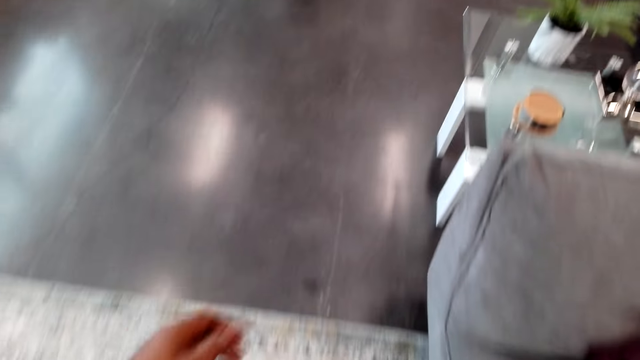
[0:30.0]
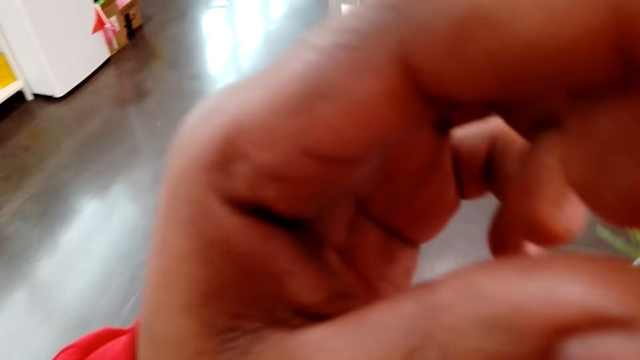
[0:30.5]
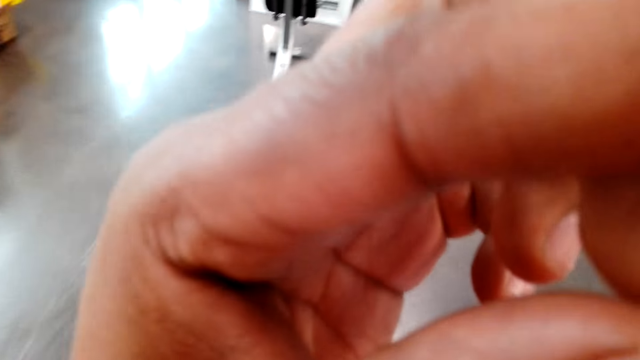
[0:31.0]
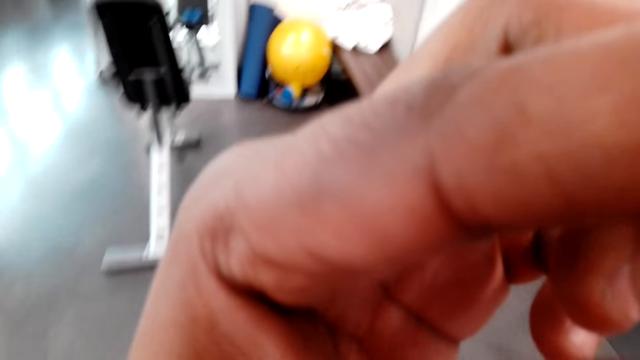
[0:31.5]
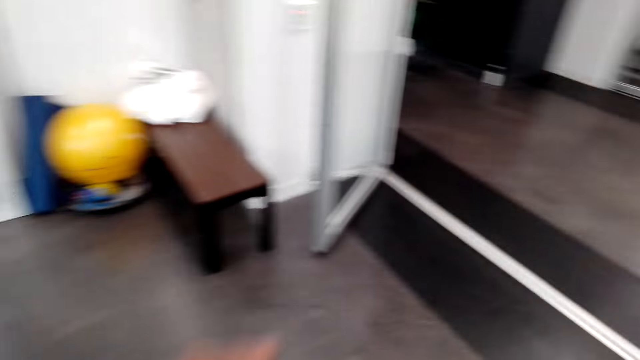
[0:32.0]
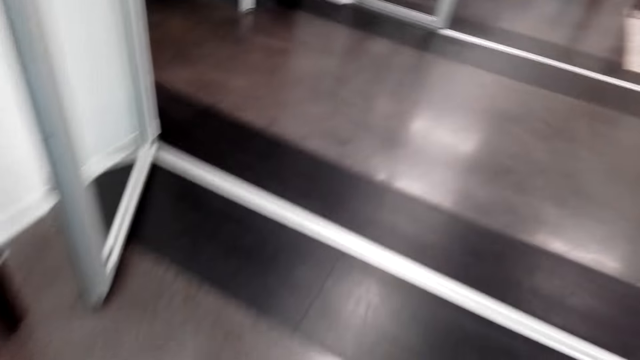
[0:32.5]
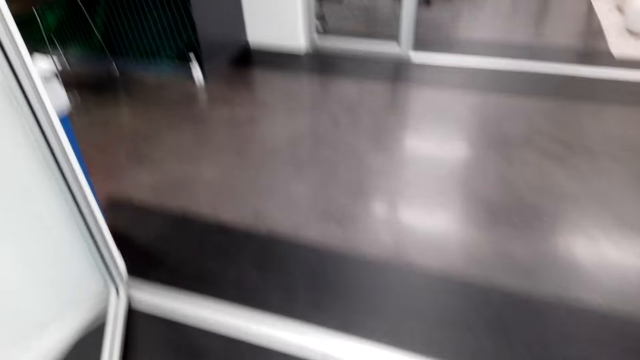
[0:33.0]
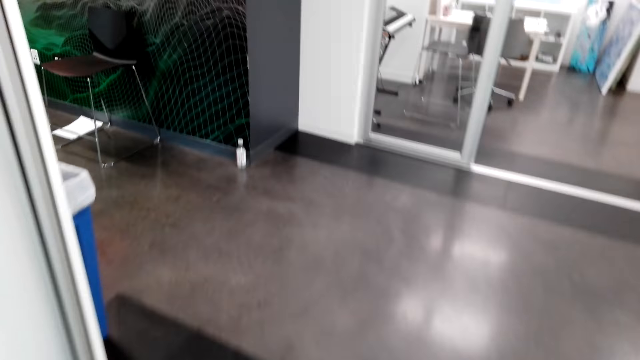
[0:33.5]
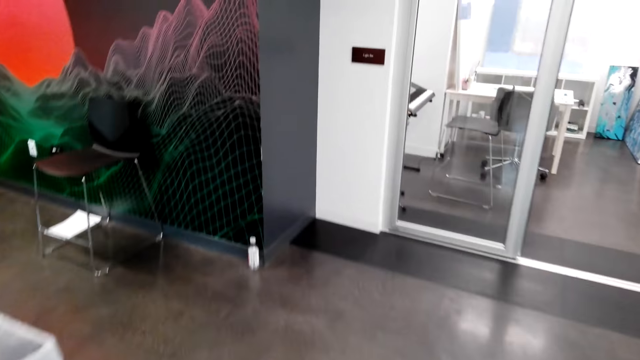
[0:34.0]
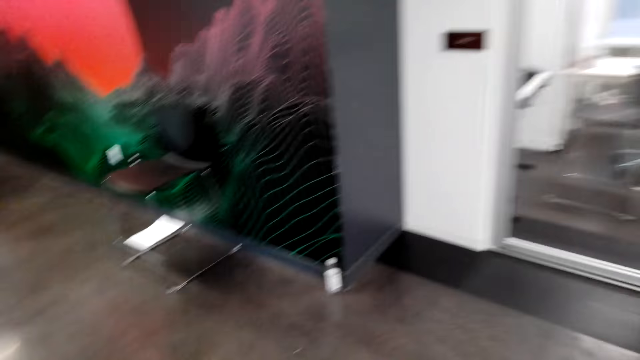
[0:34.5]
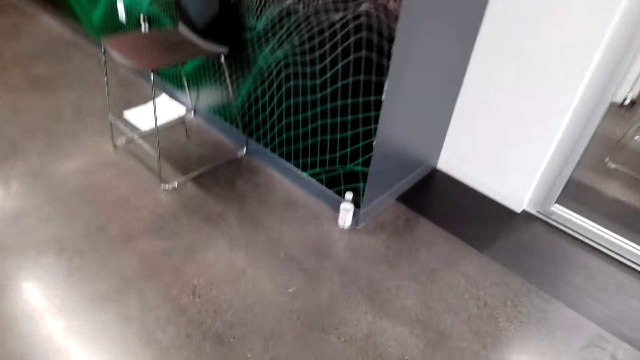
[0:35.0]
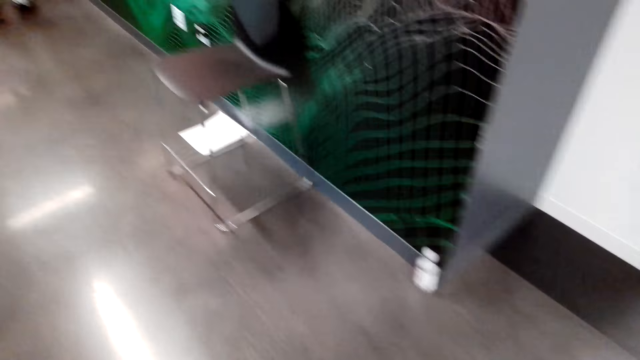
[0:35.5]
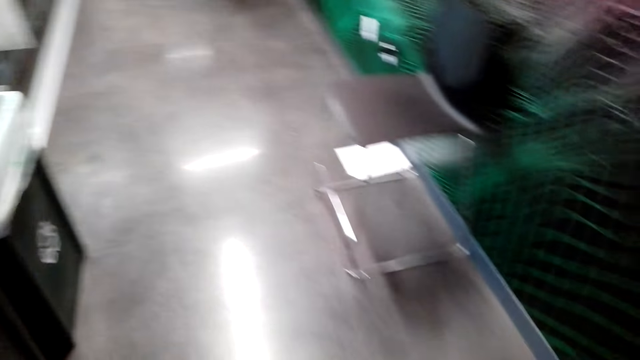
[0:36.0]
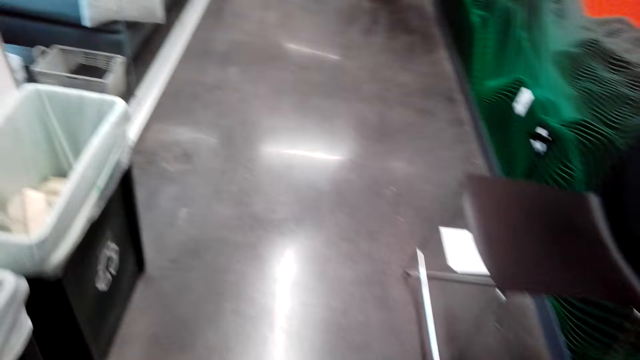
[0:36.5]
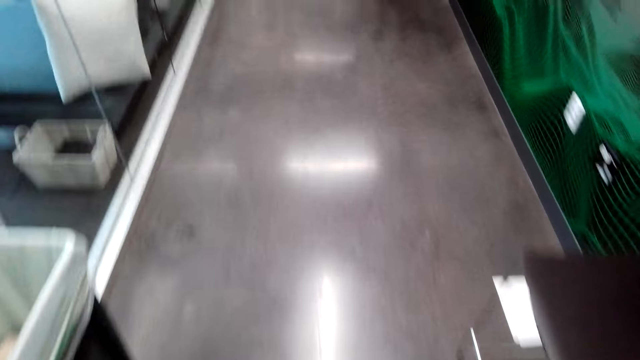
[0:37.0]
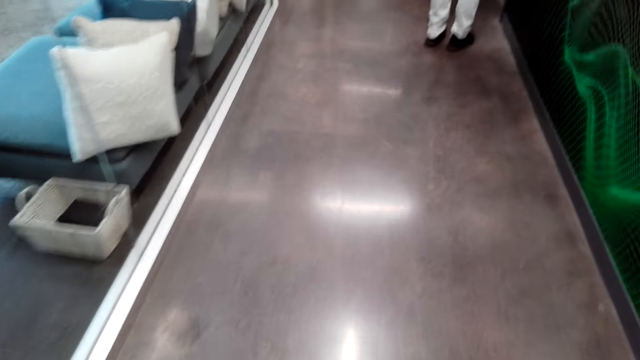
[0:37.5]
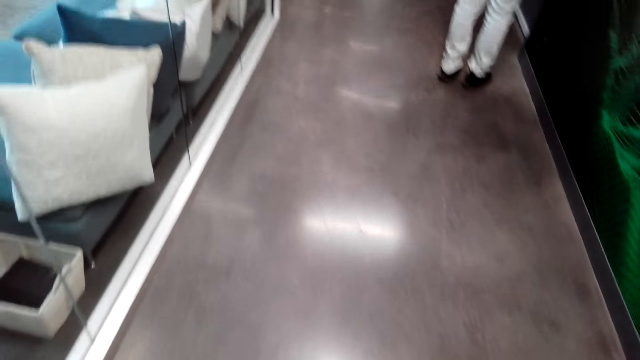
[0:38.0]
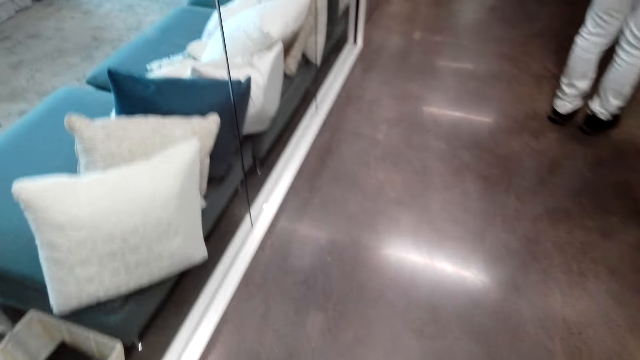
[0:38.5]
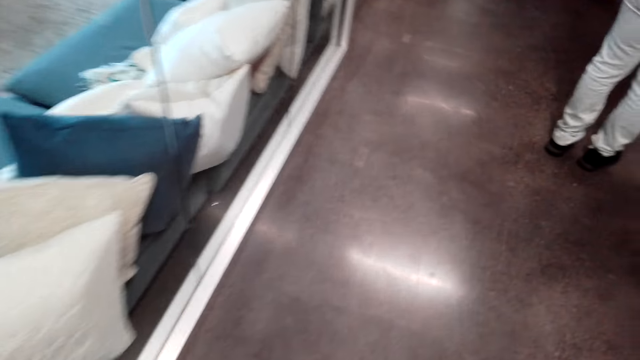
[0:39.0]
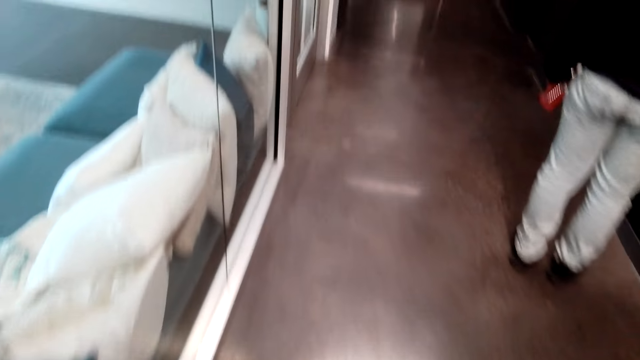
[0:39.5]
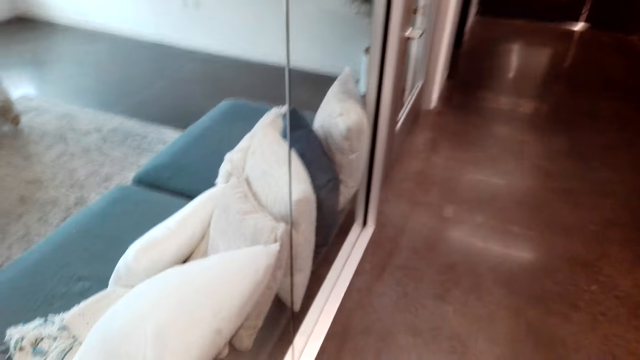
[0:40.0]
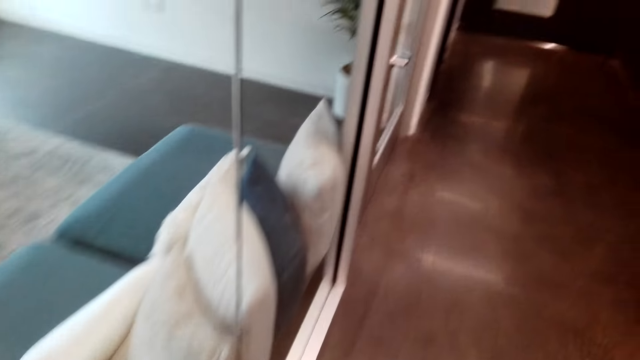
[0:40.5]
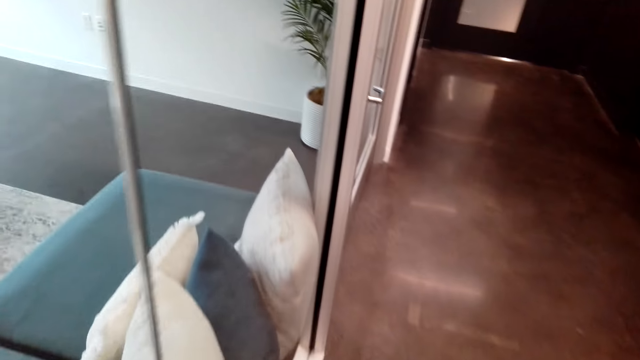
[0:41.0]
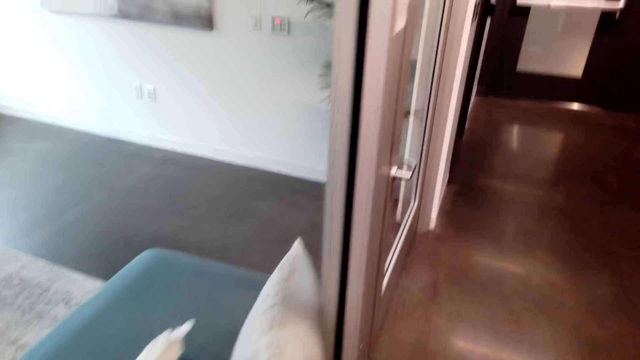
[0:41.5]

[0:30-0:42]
The camera wearer walks around. They raise a hand up. They walk.

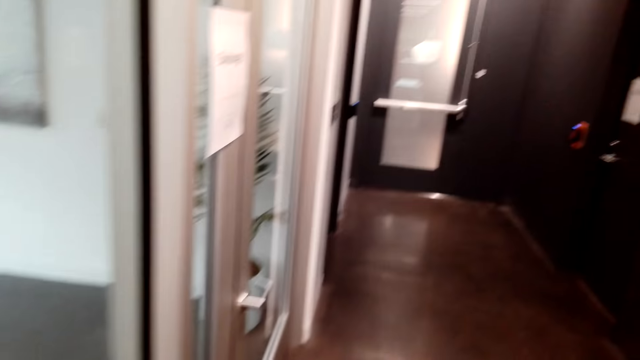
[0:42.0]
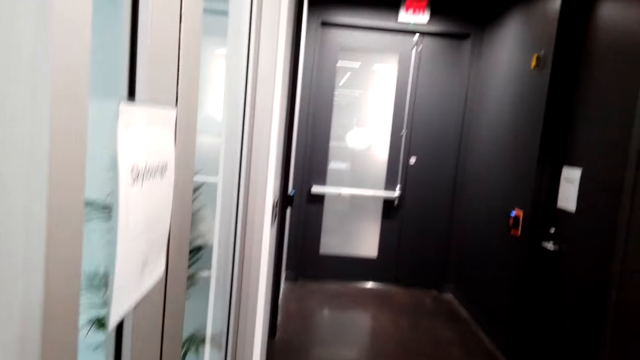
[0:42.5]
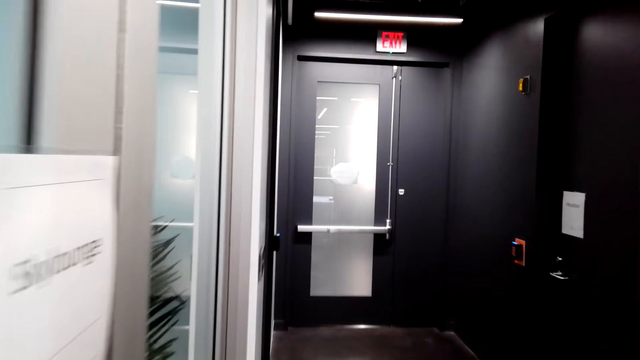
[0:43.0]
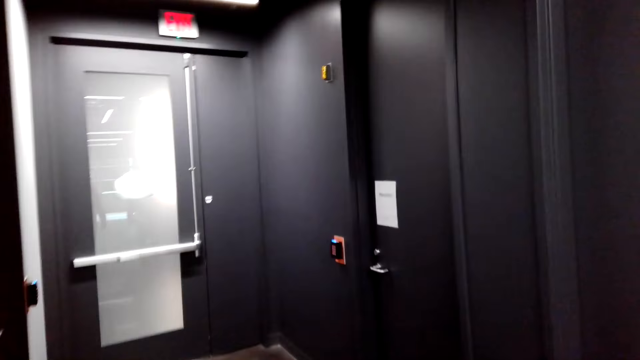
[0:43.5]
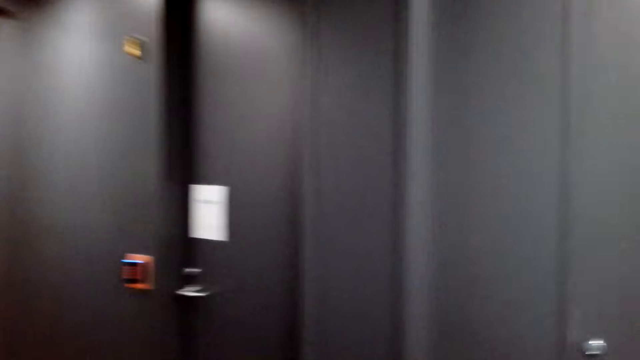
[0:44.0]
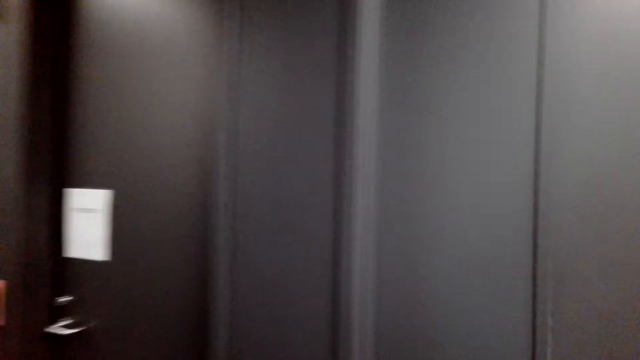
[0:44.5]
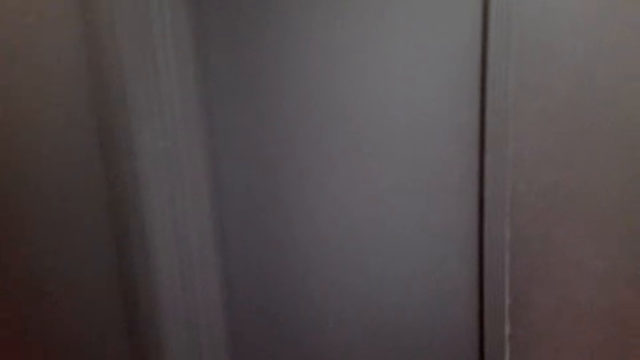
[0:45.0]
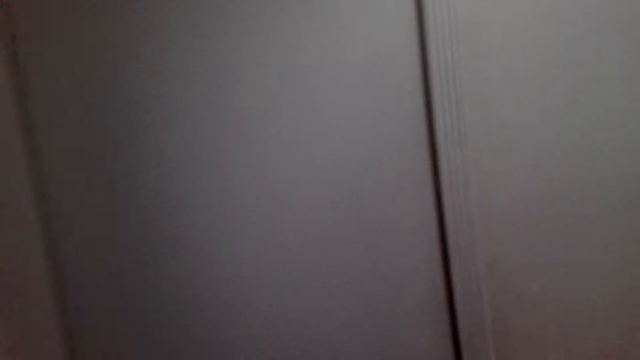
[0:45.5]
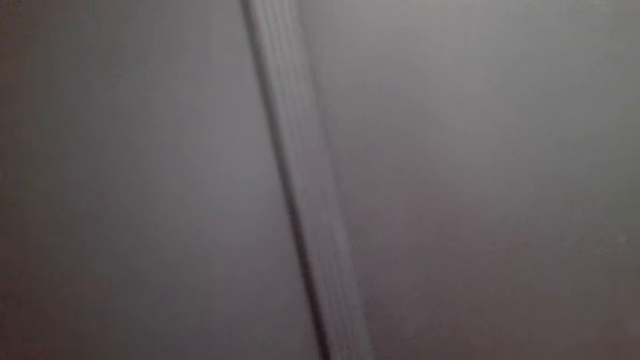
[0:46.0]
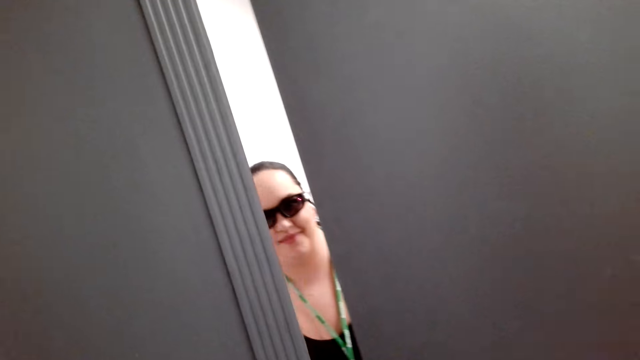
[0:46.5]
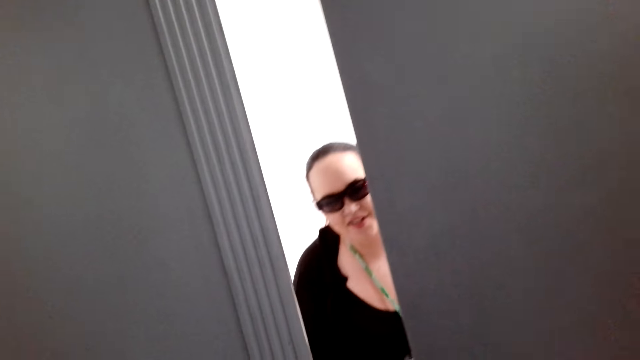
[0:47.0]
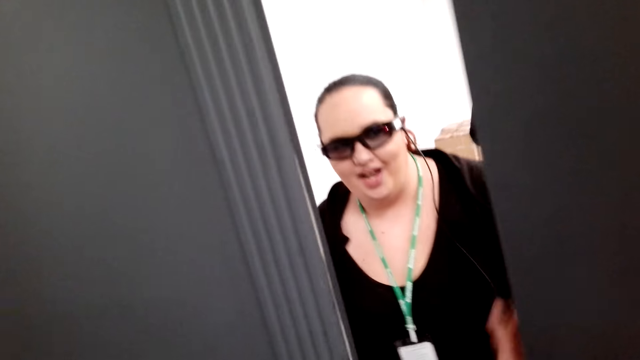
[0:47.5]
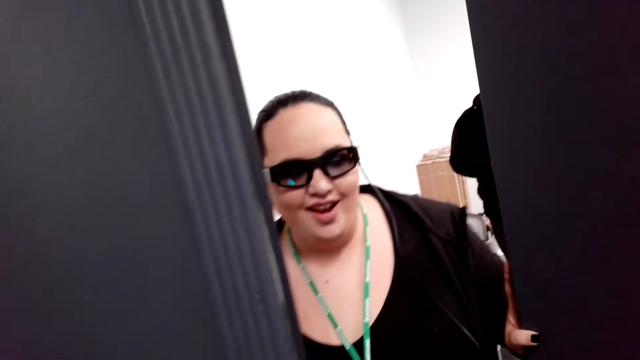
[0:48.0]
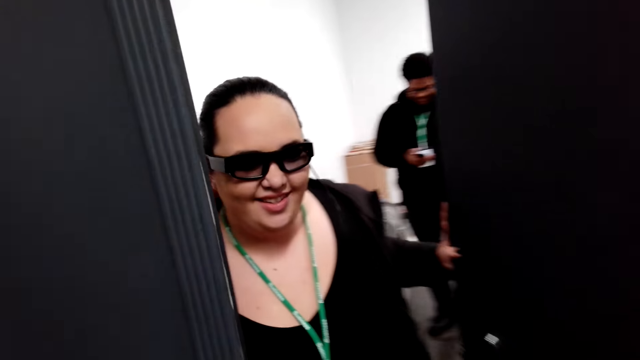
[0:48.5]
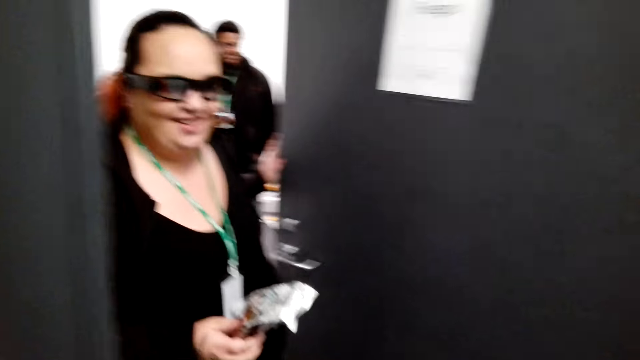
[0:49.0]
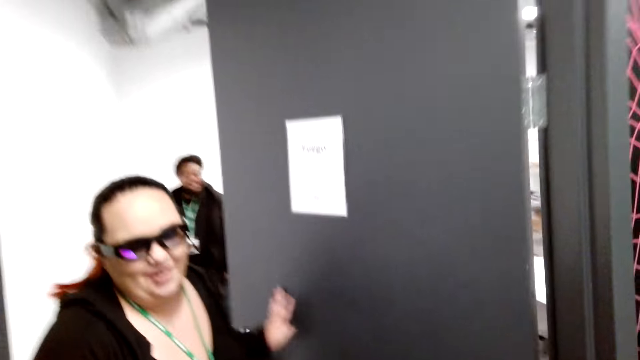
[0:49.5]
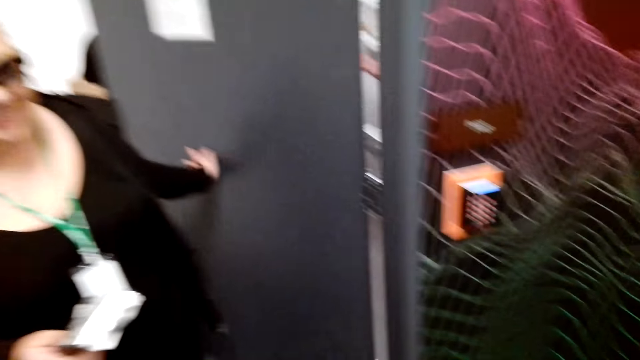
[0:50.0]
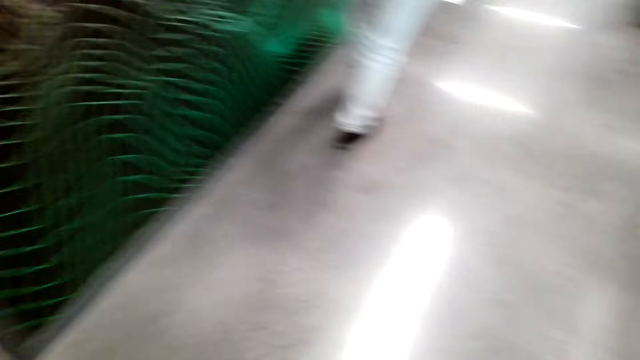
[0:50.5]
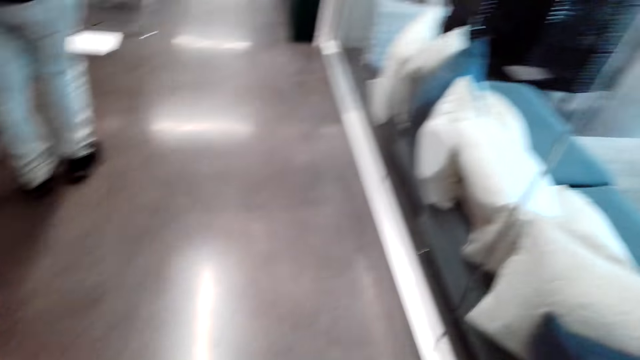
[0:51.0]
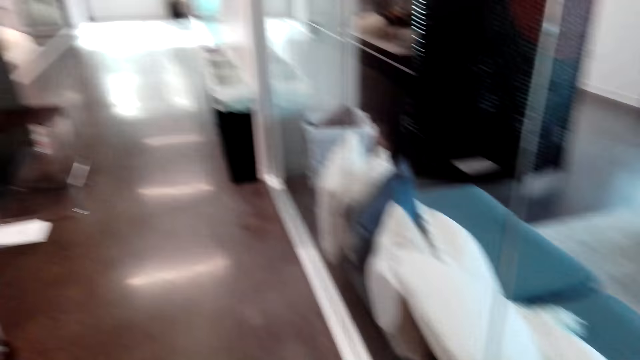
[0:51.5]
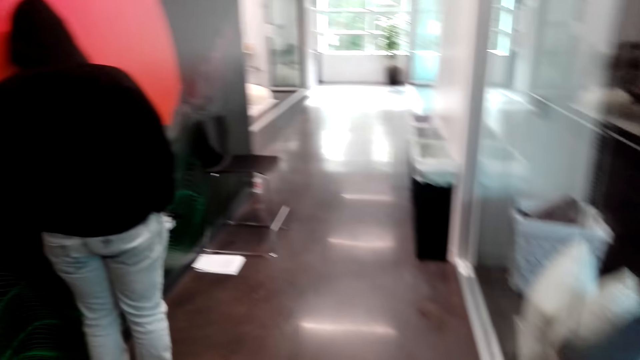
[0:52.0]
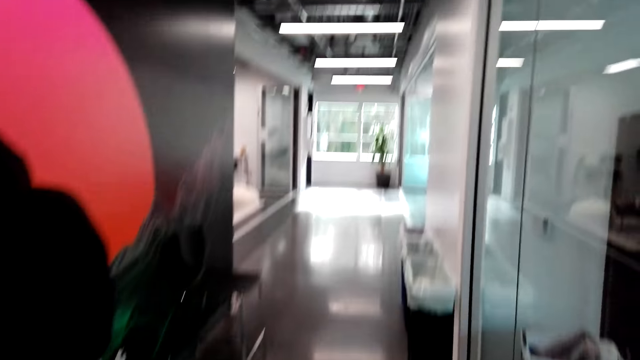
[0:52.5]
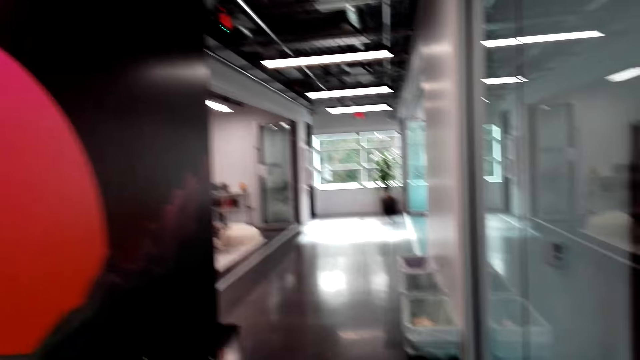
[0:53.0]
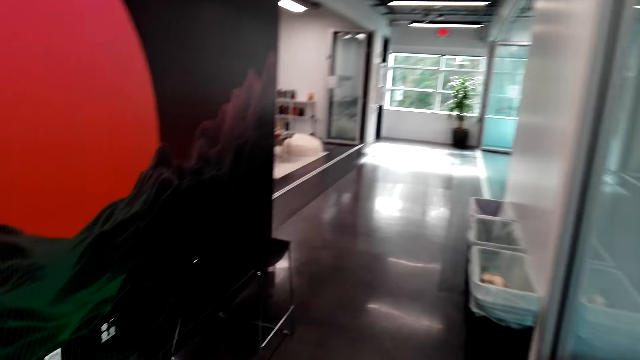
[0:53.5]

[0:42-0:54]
The camera wearer dialogues with a woman. A person opens a door. The camera wearer walks around.
